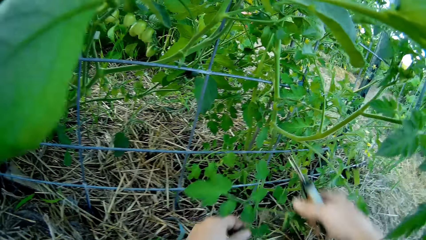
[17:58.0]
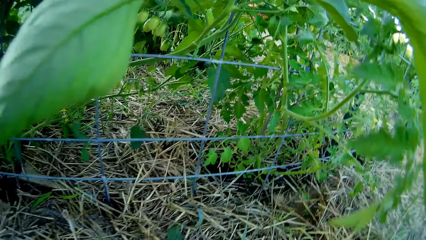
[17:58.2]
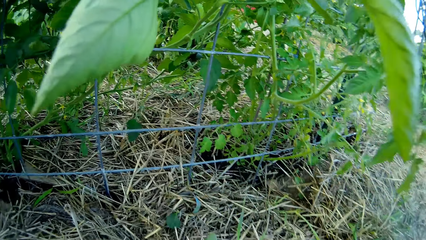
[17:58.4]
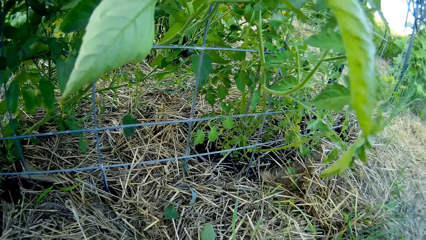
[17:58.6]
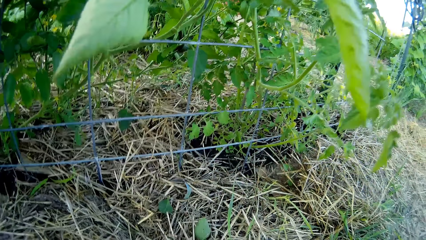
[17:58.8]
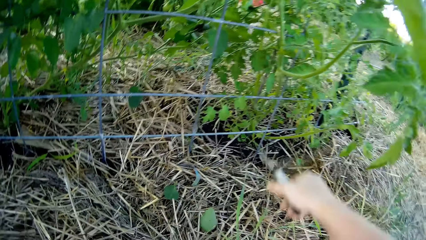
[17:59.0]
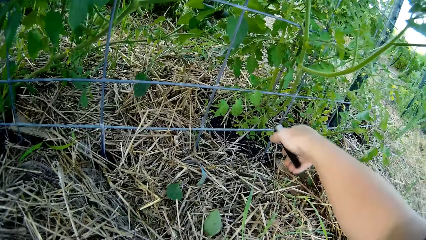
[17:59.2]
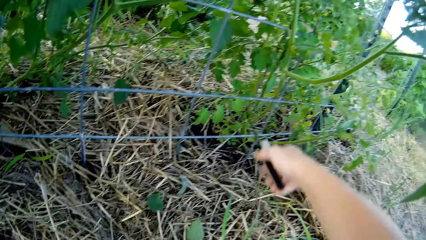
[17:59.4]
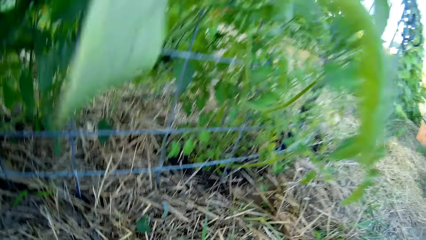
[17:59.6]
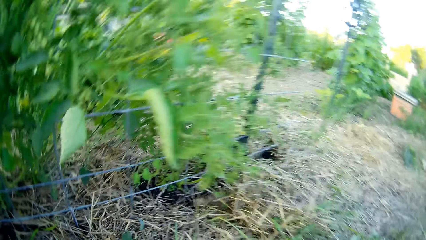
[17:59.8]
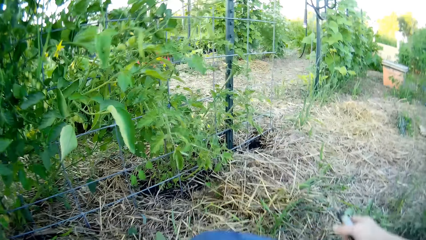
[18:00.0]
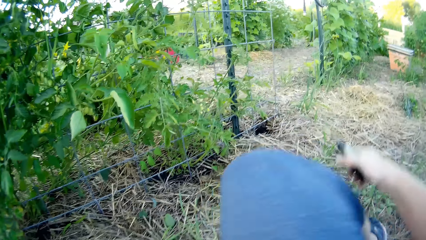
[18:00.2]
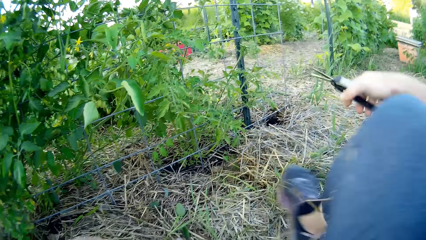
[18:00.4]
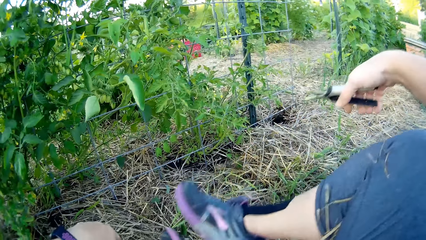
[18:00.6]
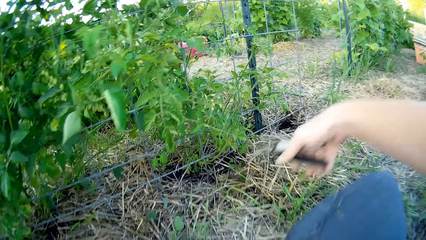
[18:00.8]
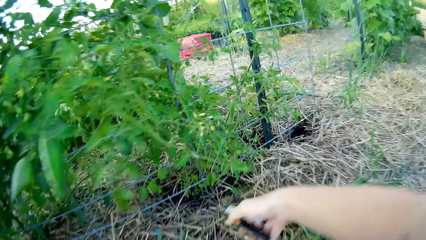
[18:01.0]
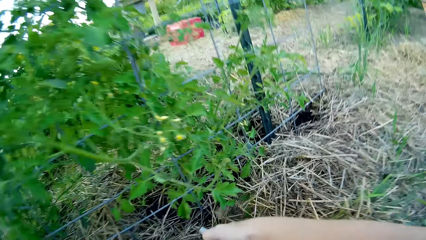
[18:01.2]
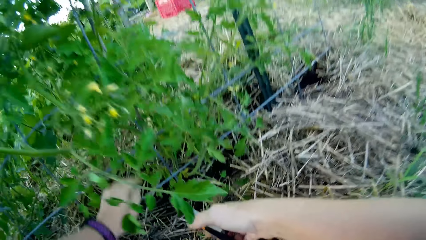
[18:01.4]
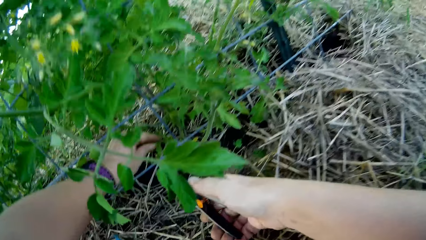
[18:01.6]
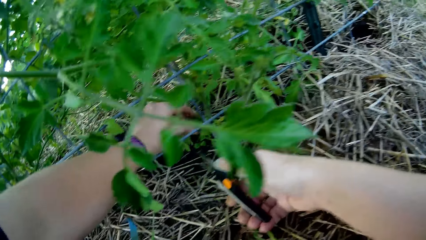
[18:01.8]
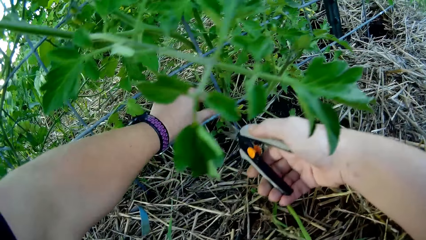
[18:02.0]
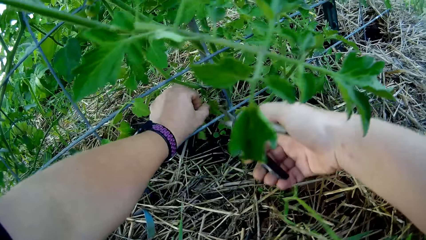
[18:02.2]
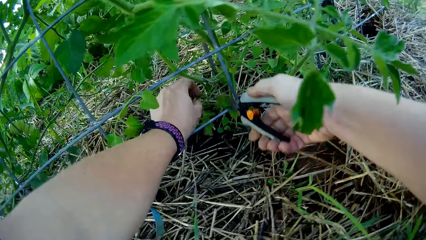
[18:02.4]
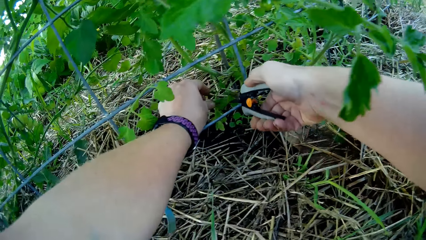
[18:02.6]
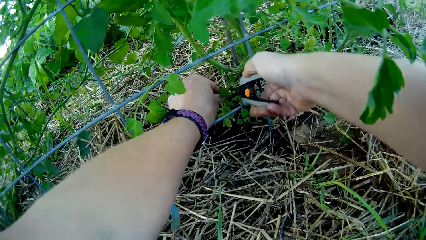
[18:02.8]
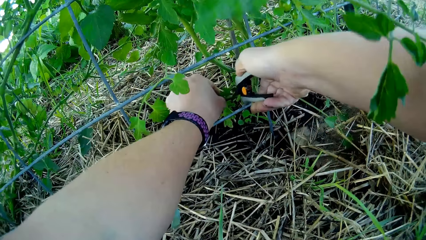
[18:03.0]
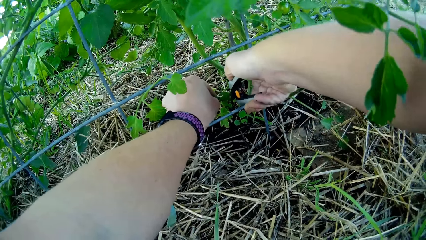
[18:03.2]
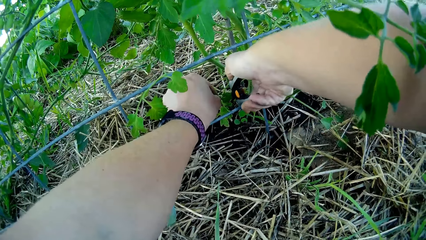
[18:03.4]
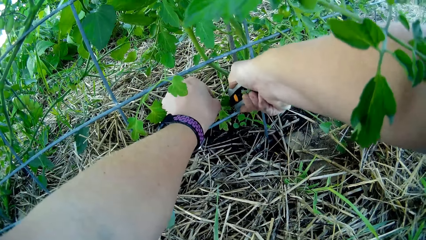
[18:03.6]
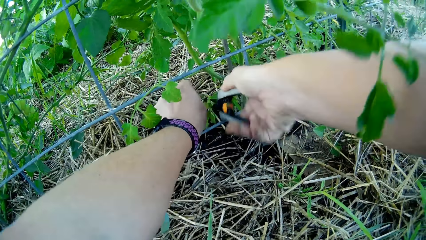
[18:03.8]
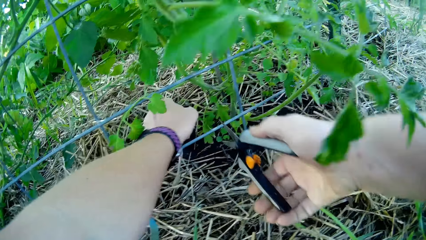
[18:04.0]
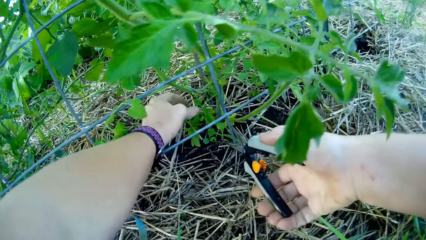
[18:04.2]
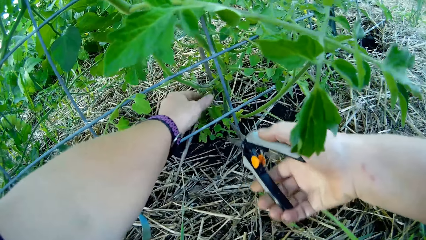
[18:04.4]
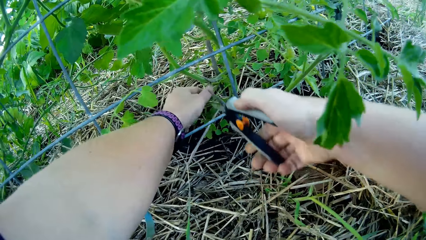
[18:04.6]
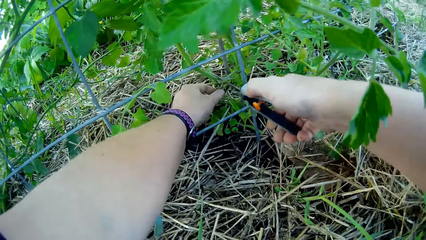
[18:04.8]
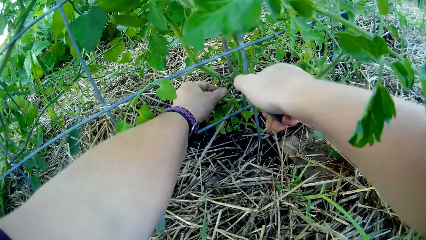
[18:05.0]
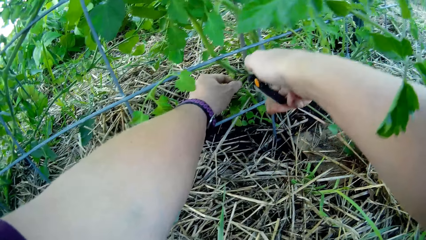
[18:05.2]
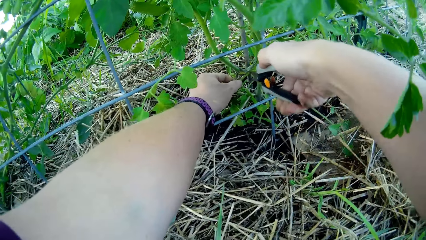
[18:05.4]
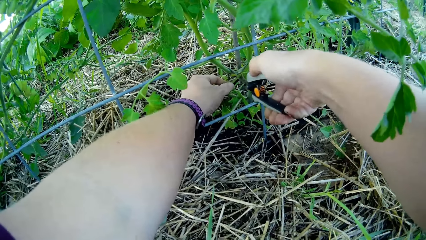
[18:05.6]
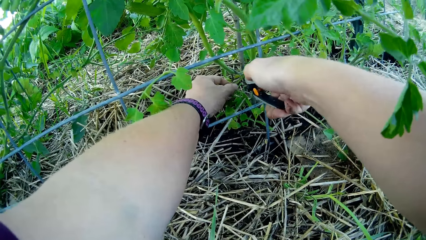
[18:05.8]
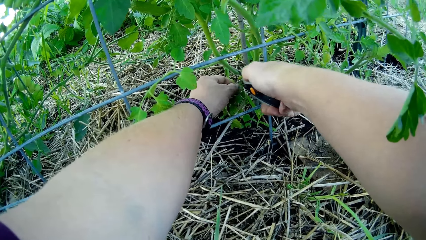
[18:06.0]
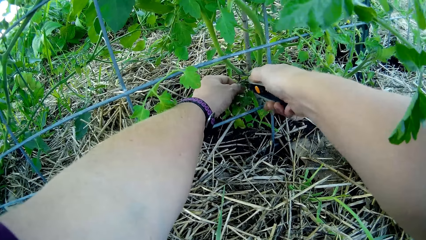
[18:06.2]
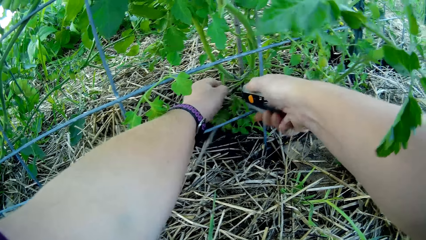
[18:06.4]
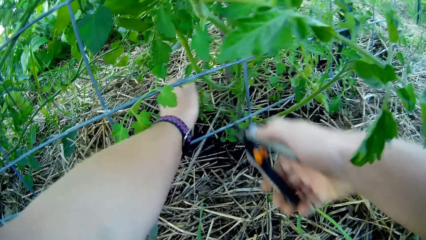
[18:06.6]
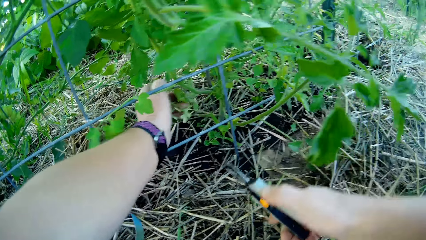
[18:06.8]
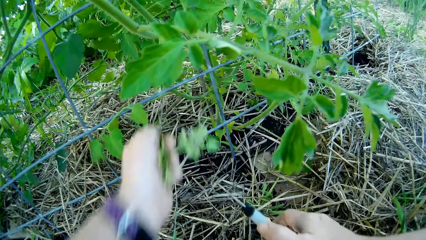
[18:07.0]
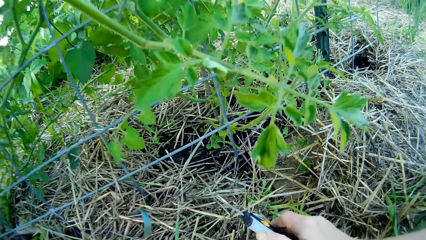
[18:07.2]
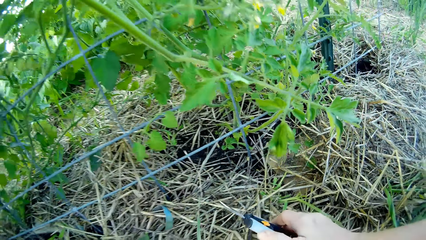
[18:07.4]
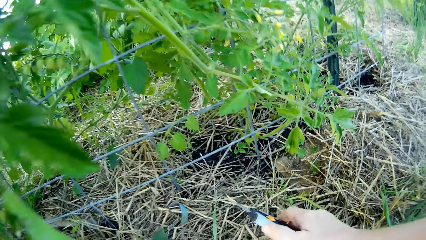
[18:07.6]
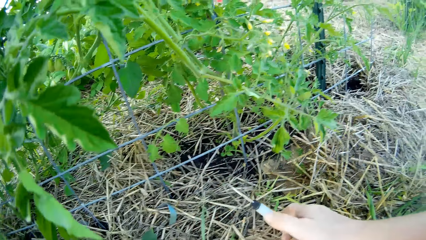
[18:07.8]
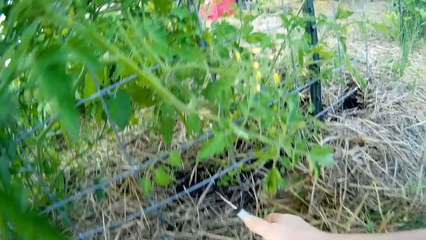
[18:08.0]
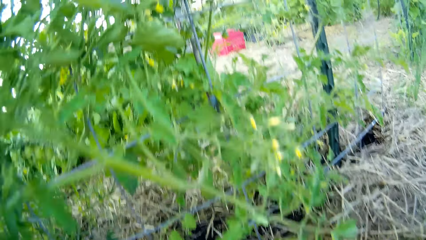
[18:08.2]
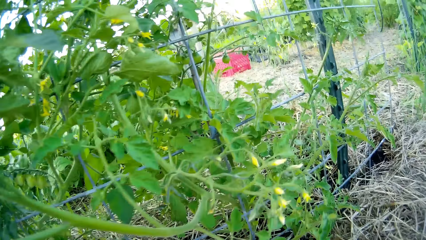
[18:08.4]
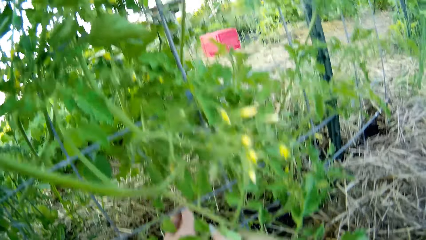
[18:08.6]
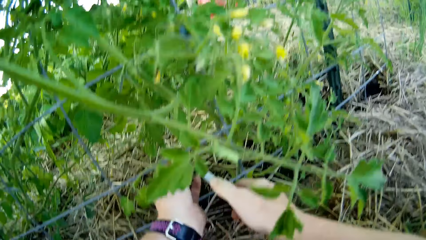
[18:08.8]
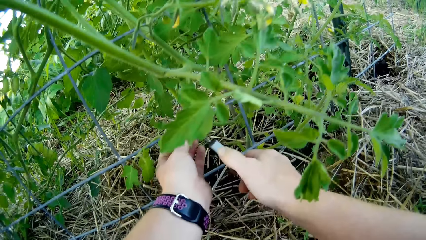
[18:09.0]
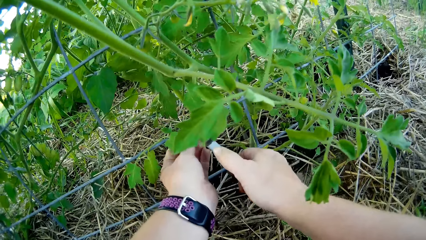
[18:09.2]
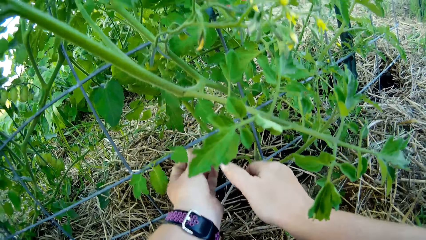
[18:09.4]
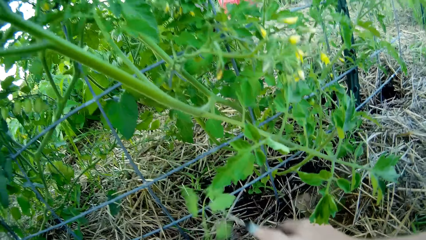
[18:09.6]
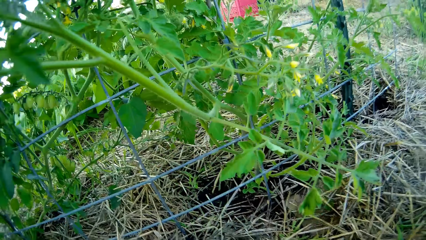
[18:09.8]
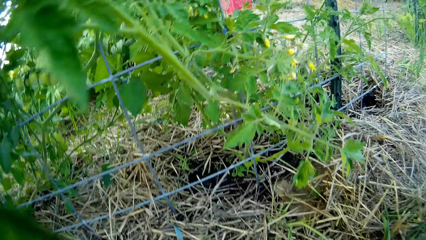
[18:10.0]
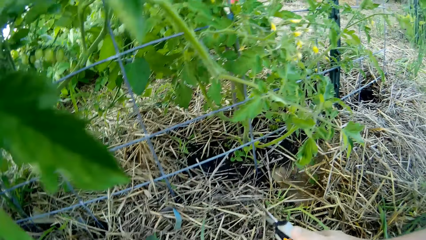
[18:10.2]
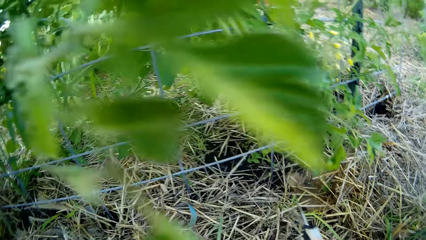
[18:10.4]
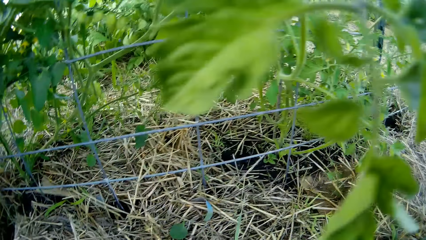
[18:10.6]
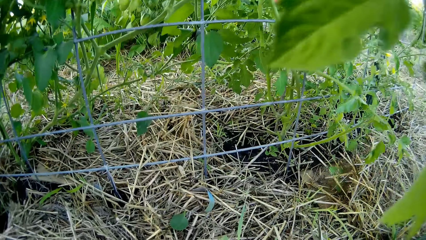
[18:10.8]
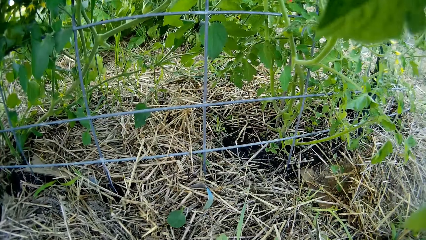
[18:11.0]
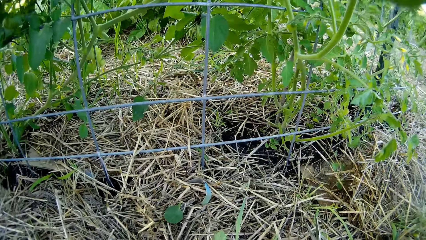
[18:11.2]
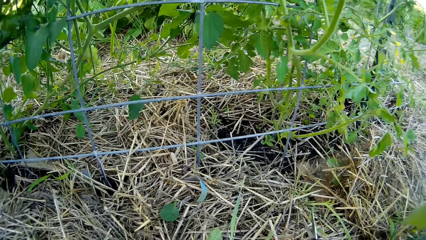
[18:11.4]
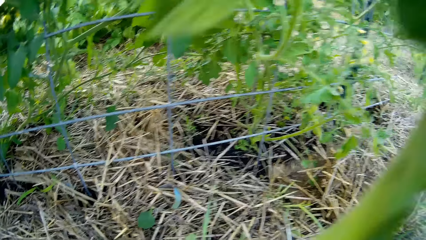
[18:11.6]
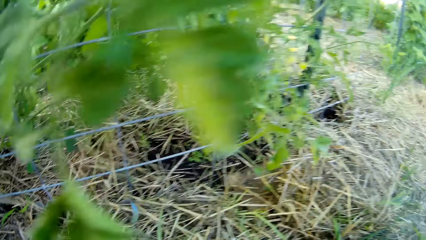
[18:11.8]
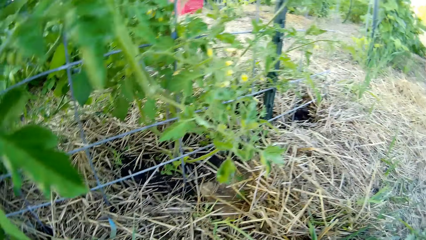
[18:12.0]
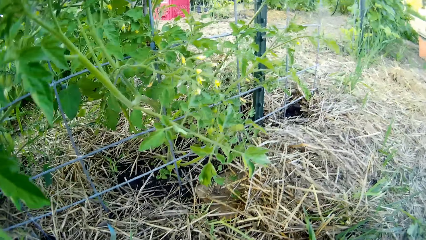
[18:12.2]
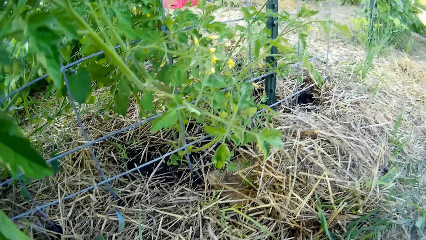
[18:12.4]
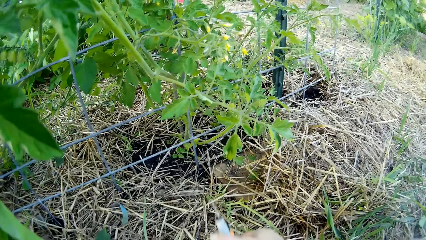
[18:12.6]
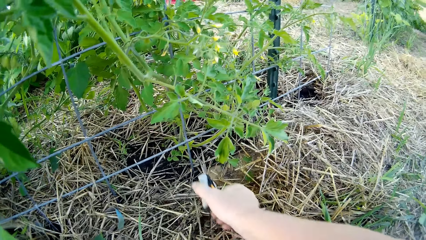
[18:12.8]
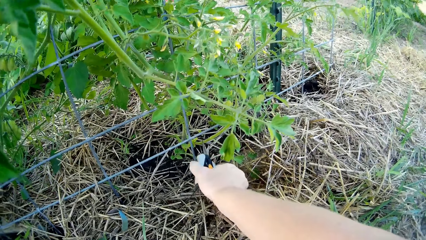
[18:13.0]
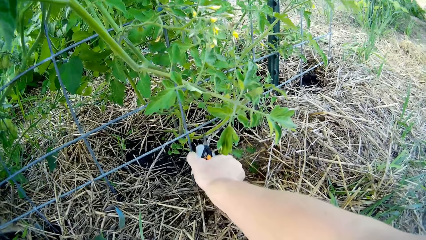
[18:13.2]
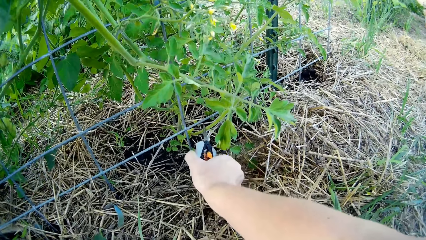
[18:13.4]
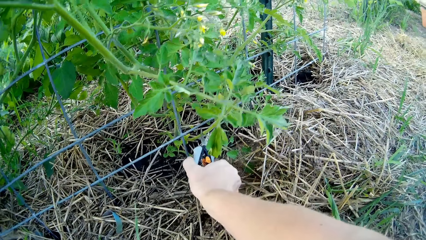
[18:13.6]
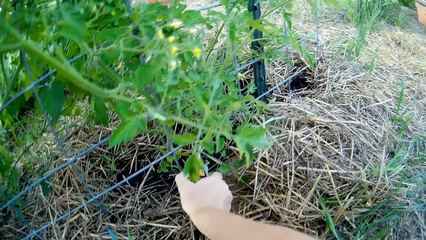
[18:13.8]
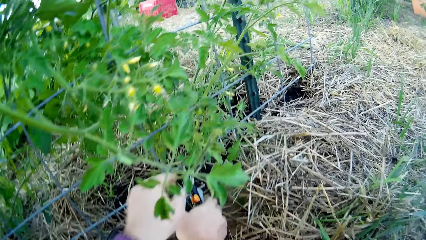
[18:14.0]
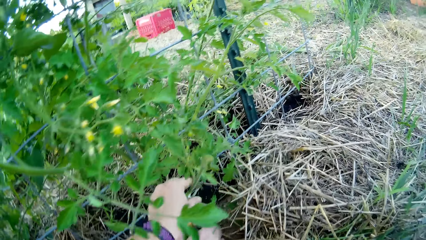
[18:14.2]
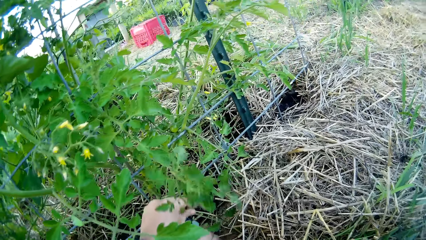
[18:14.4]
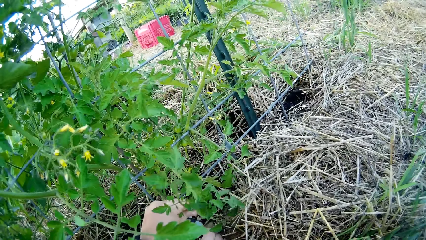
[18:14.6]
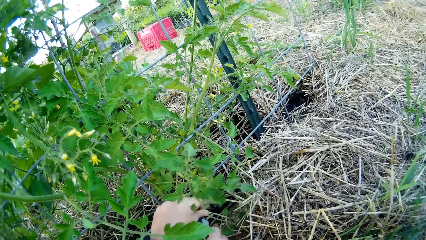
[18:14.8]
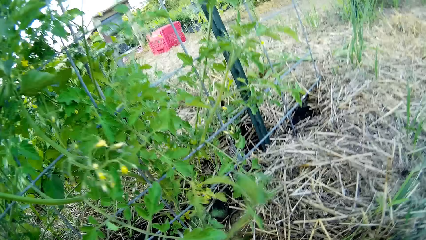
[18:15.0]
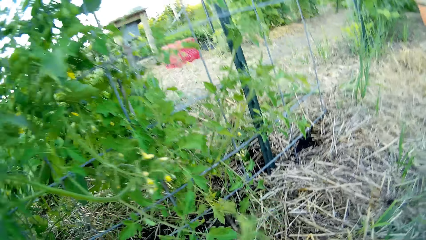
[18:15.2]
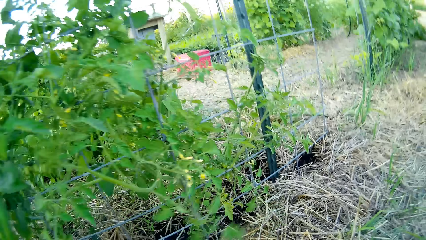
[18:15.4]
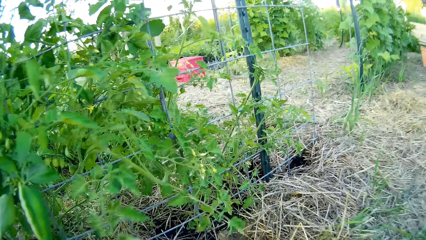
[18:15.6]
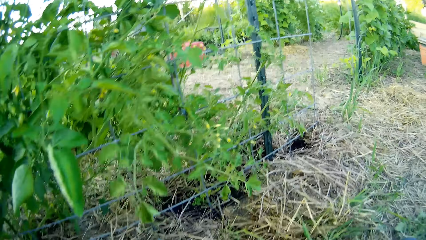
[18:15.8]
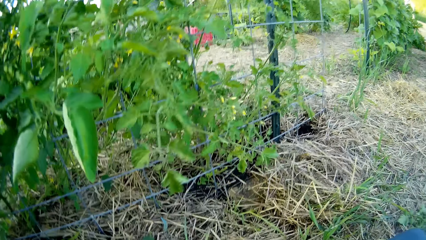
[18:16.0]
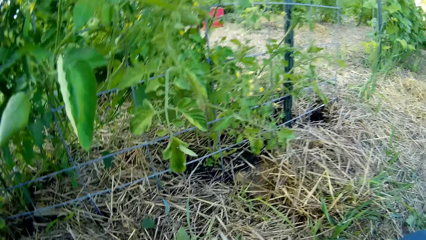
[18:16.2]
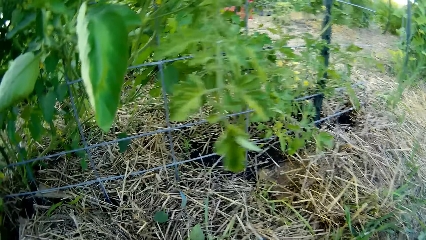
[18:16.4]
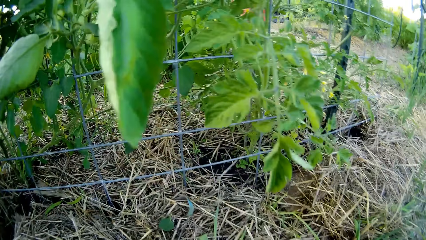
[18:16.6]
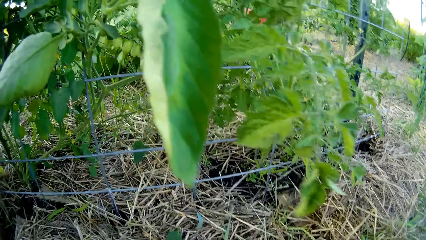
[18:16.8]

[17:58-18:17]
The camera wearer moves the hand to the plant. They cut the plant. They fold the leg. They hold the plant. They cut the plant. They put the plant leaf aside. They cut the plant. They hold the plant. They move the scissors down.
